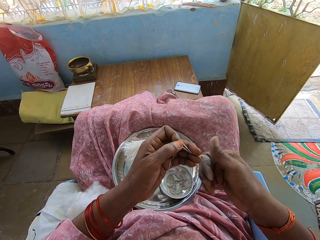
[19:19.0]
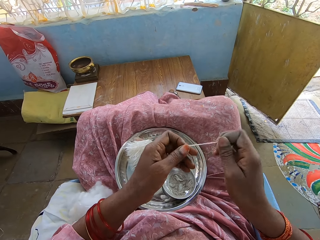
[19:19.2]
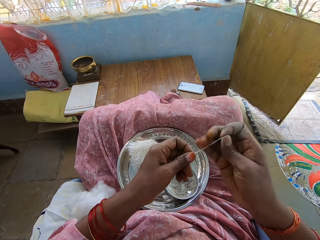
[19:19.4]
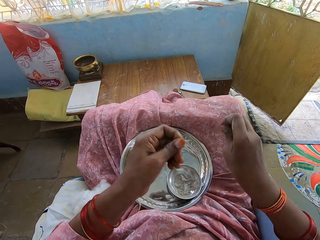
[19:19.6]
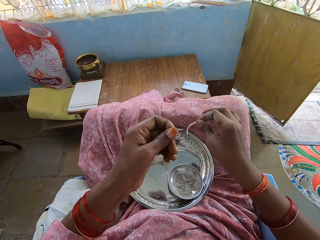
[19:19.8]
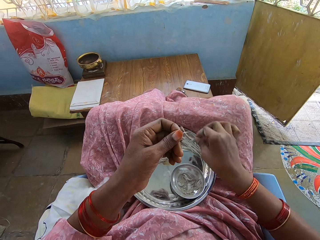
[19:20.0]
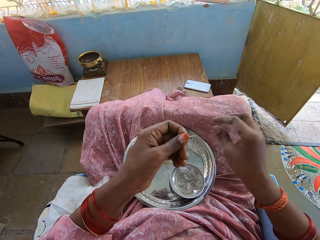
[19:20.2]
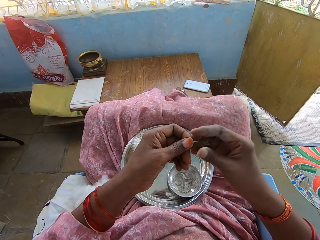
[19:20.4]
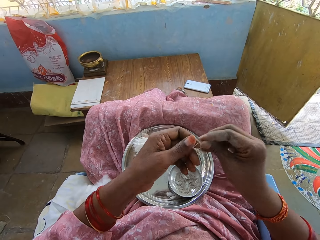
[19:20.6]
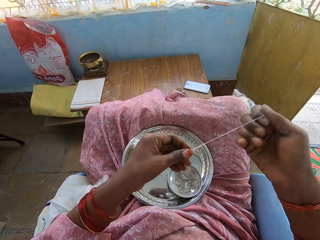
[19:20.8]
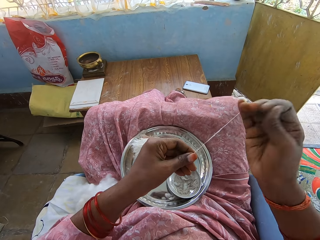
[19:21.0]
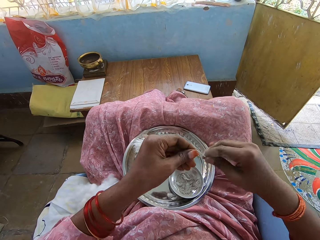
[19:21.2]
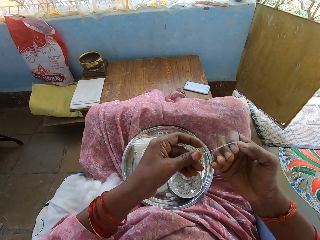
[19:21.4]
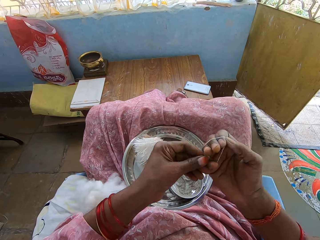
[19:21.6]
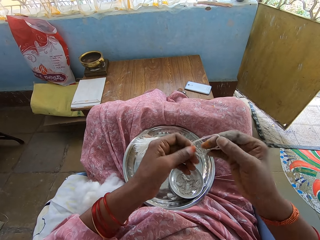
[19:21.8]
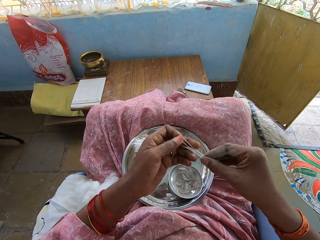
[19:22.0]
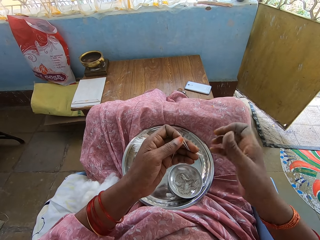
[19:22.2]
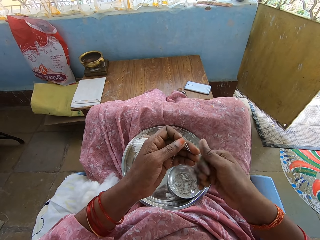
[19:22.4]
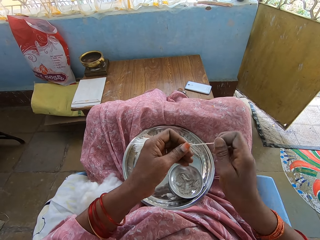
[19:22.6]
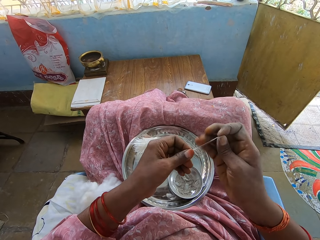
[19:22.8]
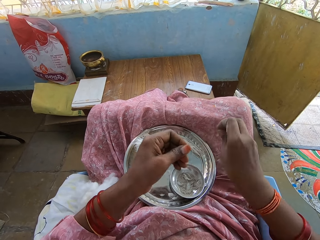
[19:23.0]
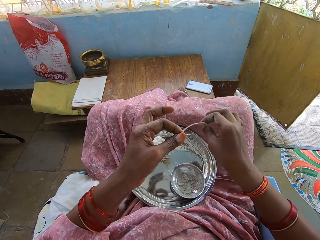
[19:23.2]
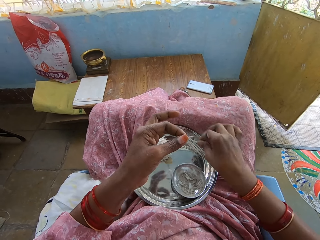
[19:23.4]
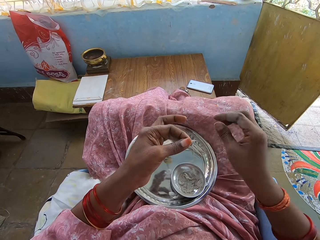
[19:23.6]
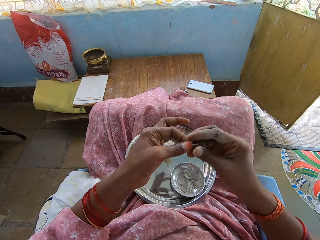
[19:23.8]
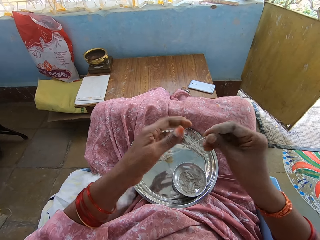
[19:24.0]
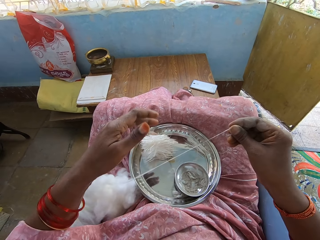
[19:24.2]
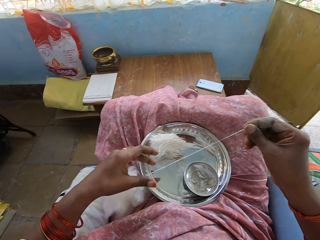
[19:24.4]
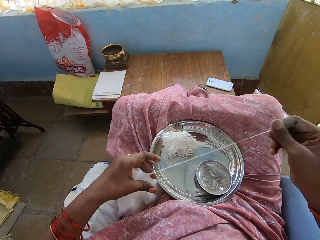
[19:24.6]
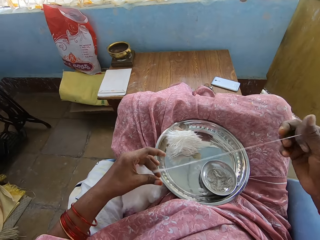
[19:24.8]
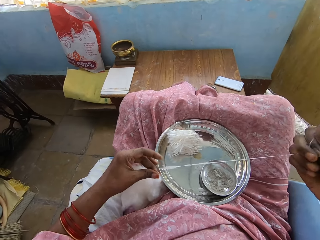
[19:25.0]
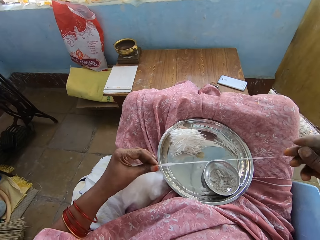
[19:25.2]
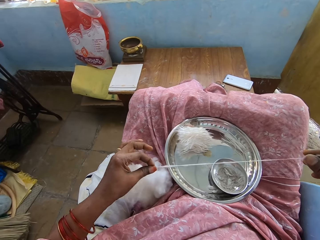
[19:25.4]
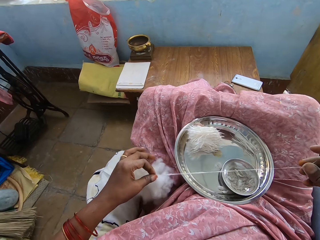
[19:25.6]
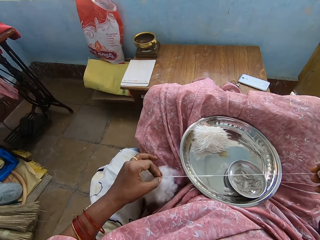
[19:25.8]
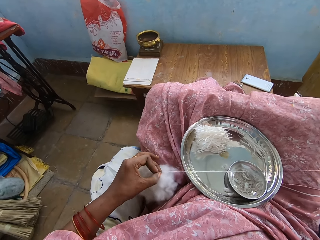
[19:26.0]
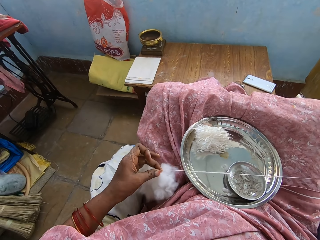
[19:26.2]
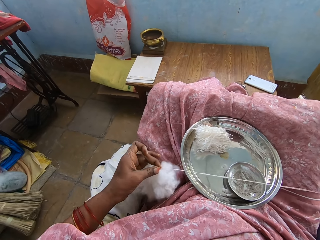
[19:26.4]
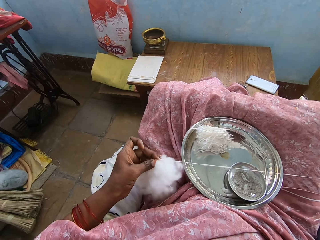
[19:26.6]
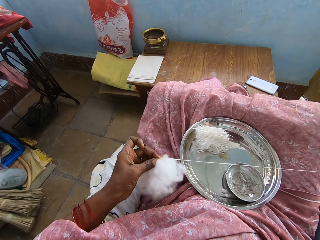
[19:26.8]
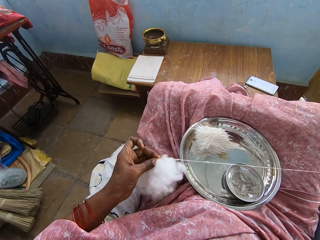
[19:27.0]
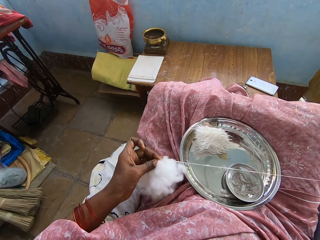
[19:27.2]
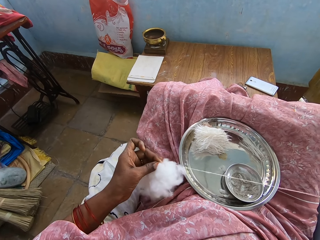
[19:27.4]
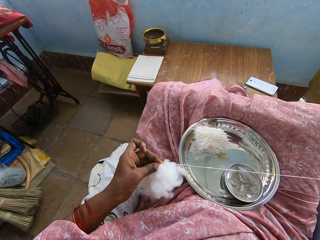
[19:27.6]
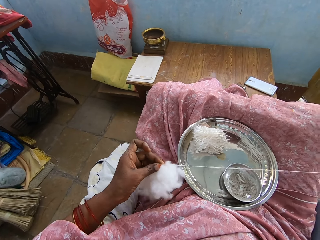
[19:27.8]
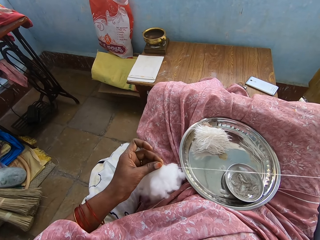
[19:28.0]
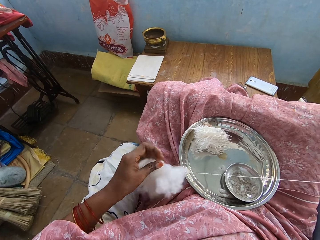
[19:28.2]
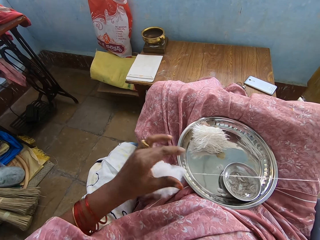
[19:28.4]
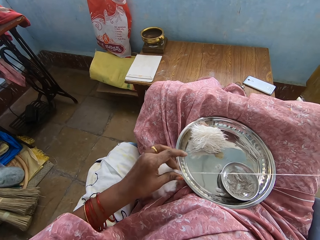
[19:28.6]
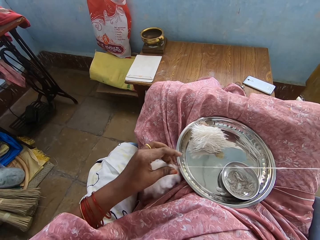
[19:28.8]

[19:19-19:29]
The camera wearer twists the cotton strand. She cuts the cotton strand from the other cotton strand. She places the cotton strand on the tray. She rolls the cotton strand on her fingers. She twists the cotton strand. She cuts the cotton strand from the other cotton strand. She places the cotton strand on the tray. She pulls the cotton strand.

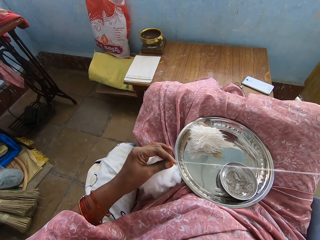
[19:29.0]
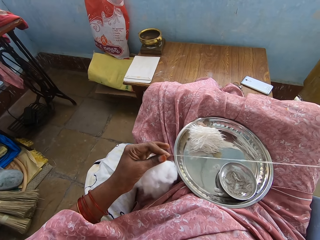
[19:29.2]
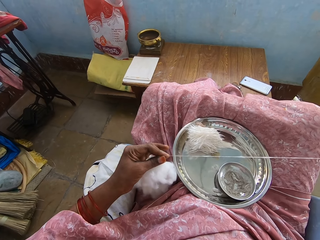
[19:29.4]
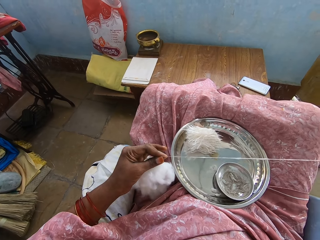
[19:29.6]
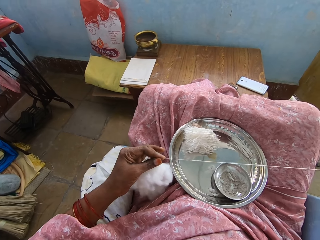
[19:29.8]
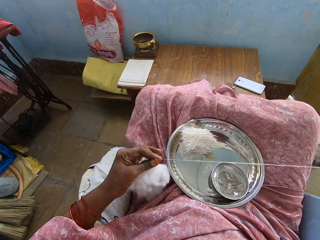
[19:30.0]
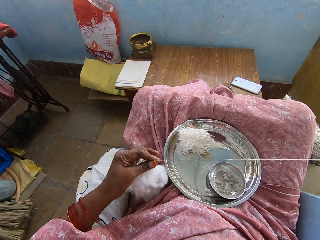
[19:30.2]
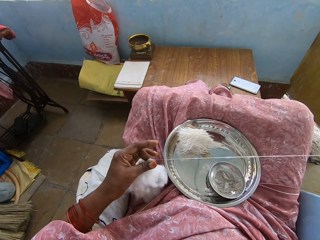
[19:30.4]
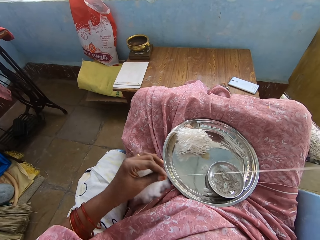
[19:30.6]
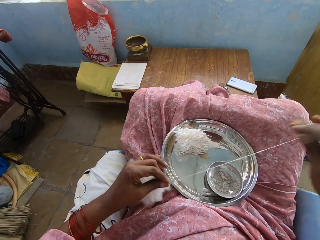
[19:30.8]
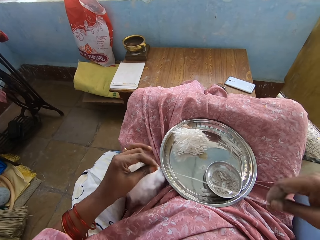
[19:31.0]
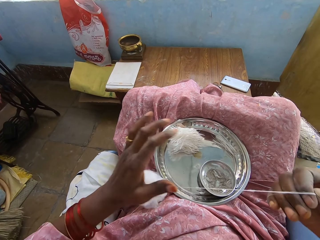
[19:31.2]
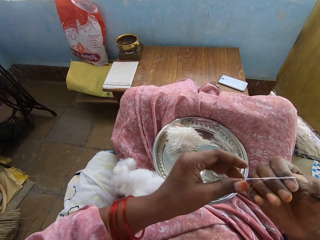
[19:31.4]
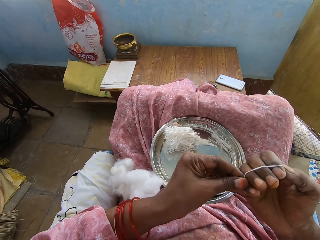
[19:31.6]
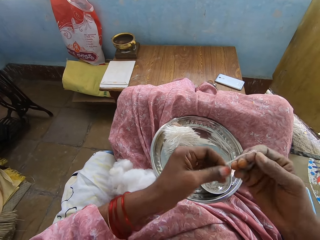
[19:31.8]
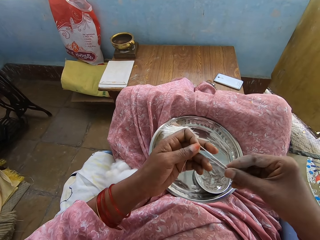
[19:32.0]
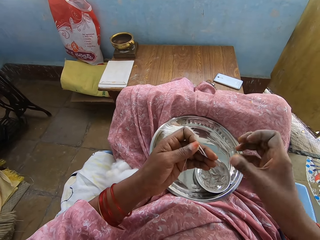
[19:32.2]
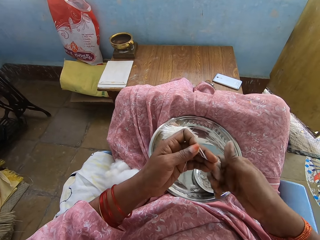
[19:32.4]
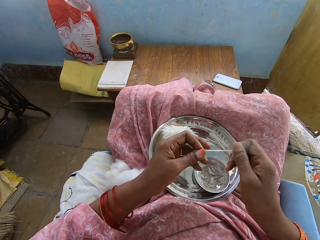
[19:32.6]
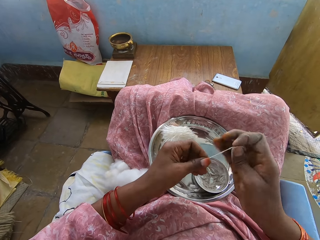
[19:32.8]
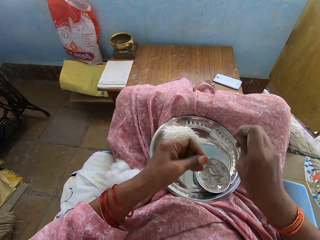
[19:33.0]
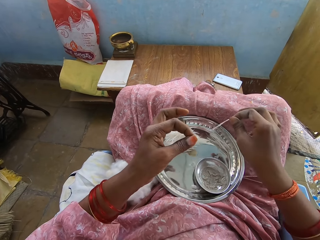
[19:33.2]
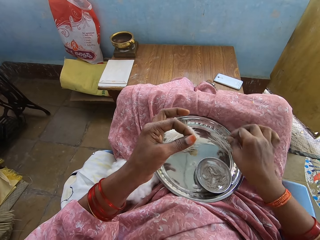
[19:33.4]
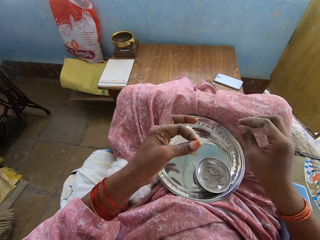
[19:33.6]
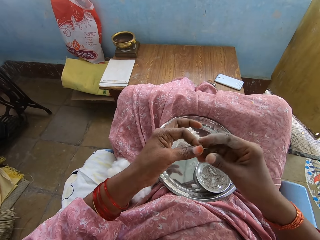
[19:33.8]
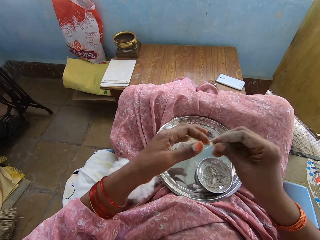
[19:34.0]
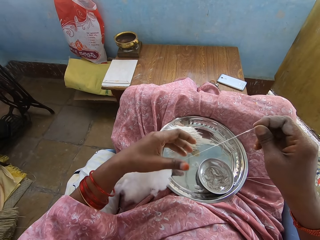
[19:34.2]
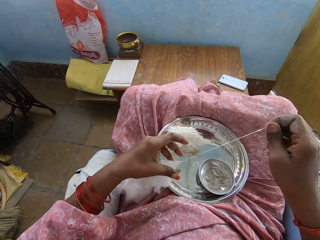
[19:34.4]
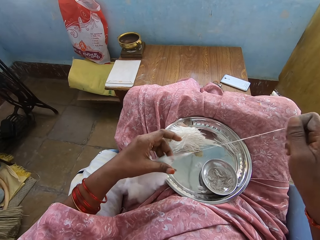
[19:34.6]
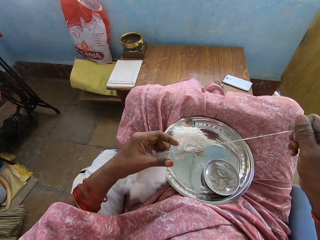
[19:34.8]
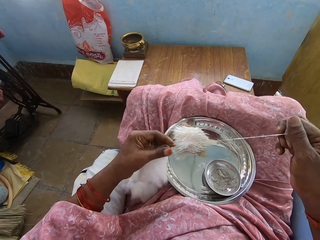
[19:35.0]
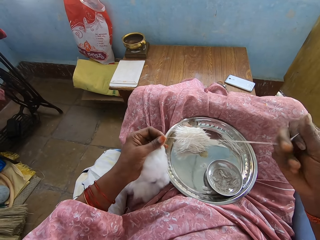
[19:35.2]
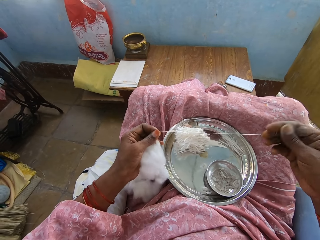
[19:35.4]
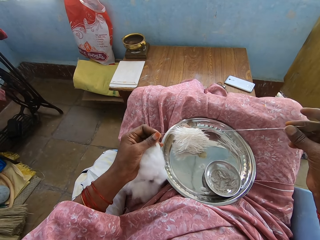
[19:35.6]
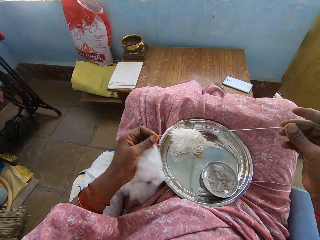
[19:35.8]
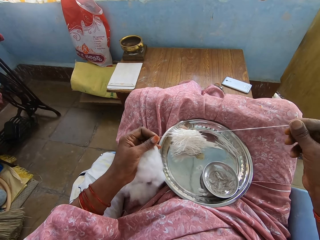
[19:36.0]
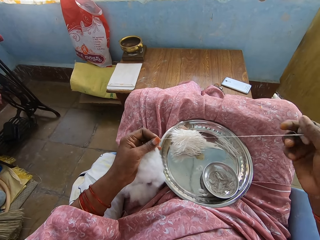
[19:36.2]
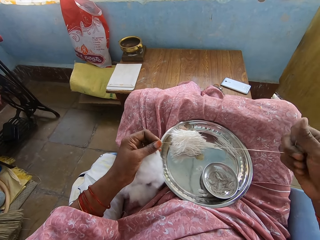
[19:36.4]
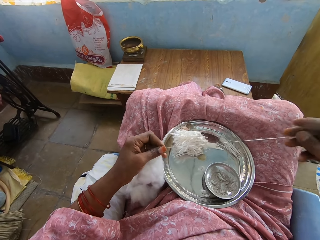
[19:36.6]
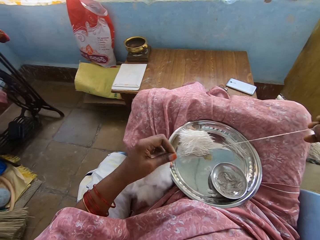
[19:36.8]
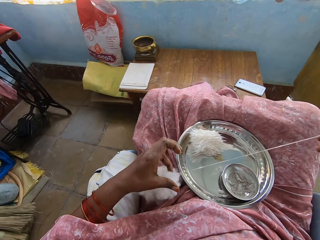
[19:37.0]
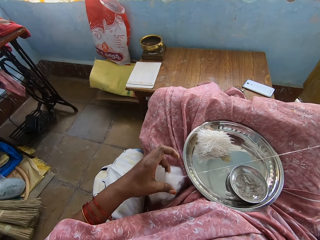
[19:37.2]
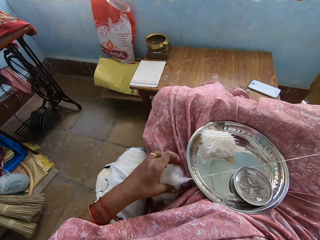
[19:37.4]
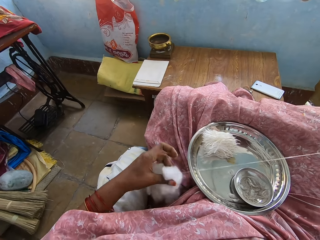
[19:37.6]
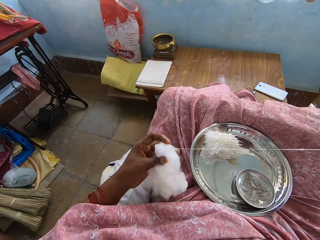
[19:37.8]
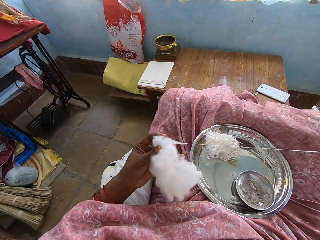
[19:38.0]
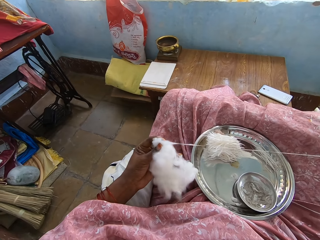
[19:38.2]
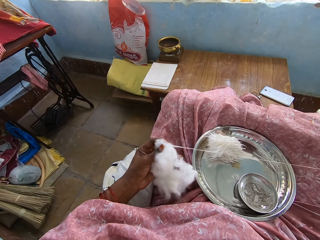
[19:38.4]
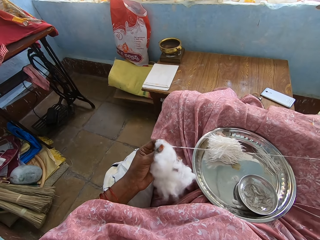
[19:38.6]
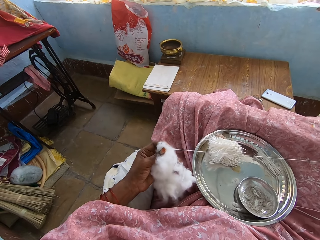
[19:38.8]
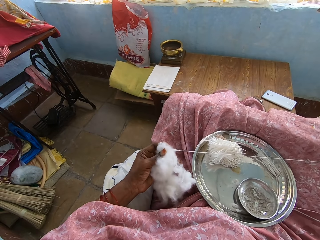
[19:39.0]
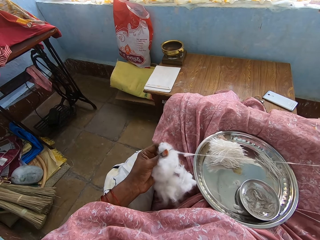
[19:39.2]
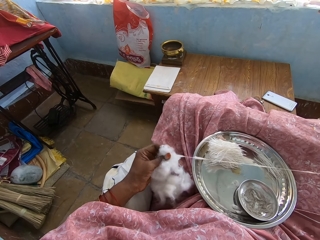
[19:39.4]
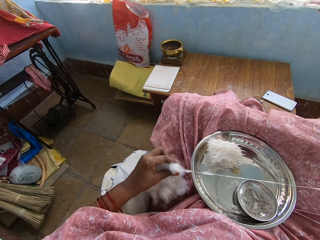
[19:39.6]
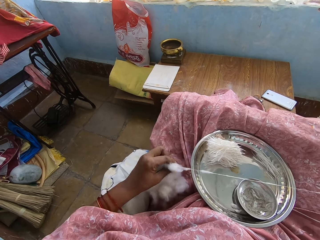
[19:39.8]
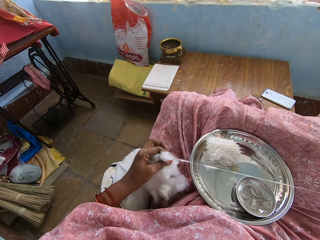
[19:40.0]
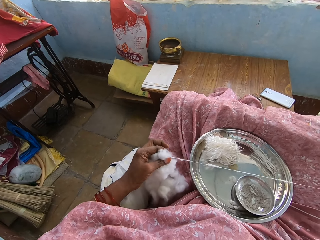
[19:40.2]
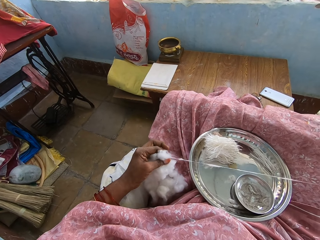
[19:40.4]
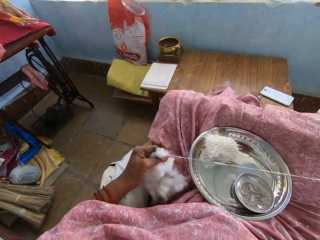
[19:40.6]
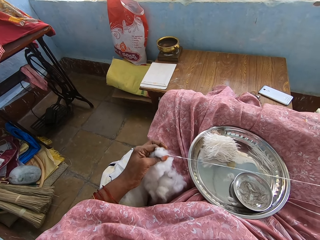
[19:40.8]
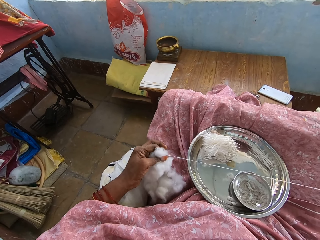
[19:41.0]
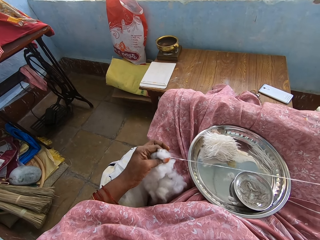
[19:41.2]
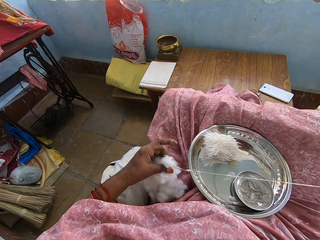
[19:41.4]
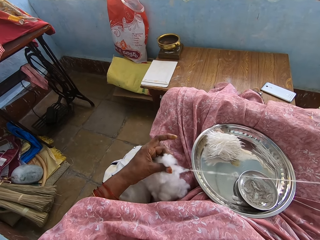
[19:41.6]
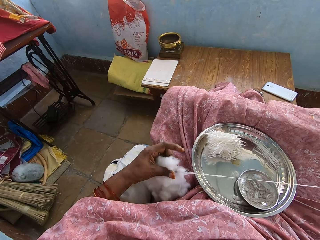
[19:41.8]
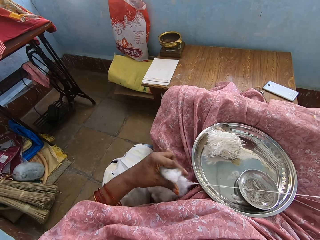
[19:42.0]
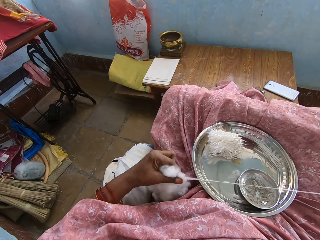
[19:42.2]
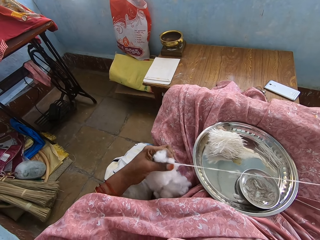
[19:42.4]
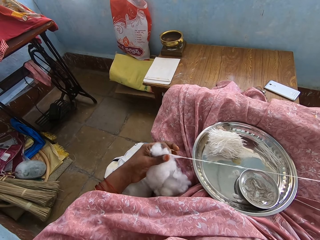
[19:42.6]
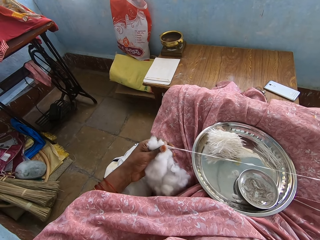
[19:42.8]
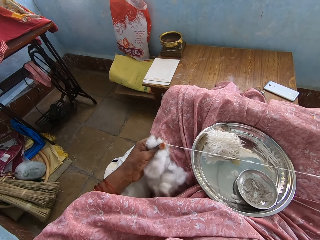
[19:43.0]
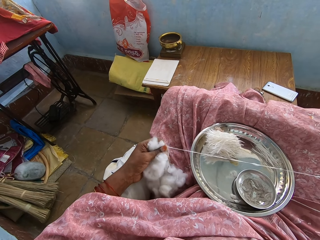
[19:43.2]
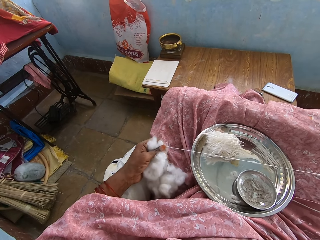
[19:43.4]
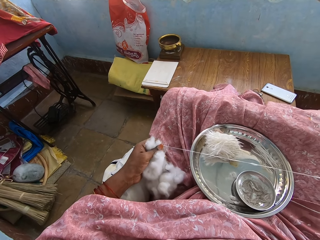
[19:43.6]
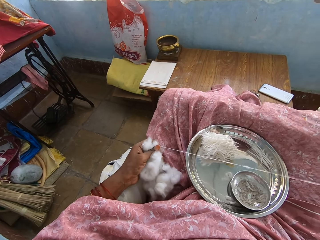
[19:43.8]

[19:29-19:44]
The camera wearer rolls the cotton strand on her fingers. She twists the cotton strand. She cuts the cotton strand from the other cotton strand. She places the cotton strand on the tray. She pulls the cotton strand. She rolls the cotton strand on her fingers.
